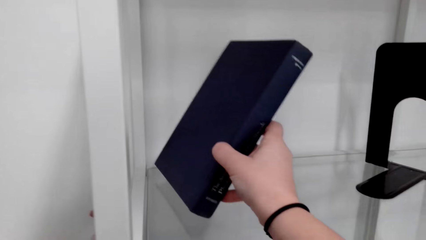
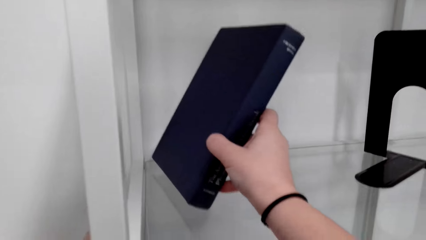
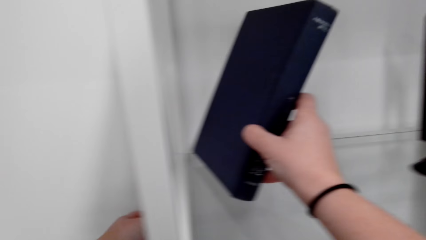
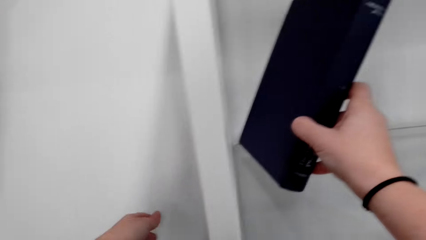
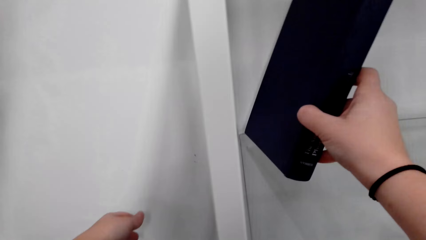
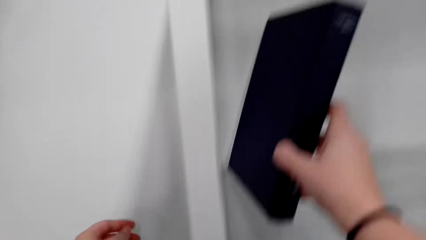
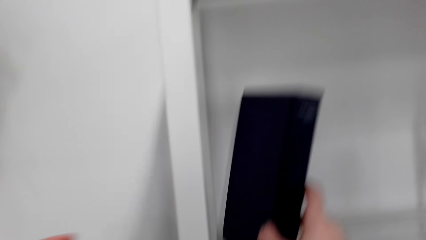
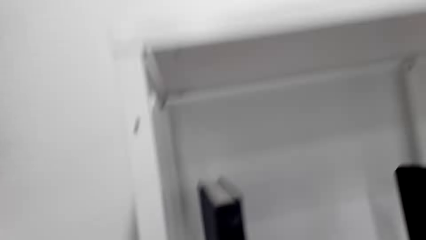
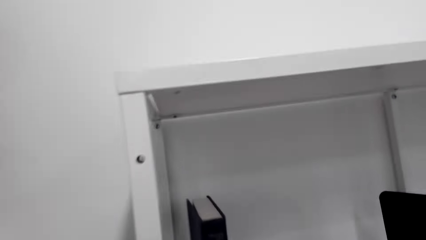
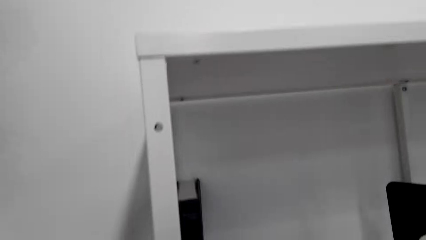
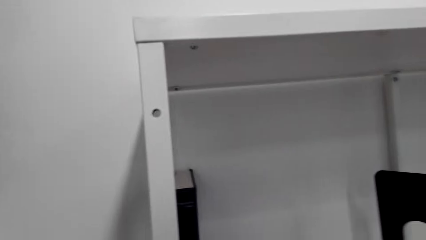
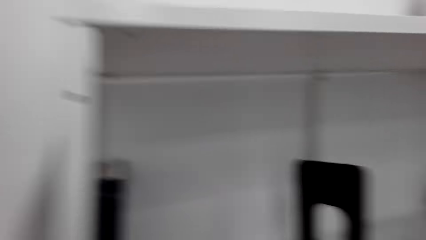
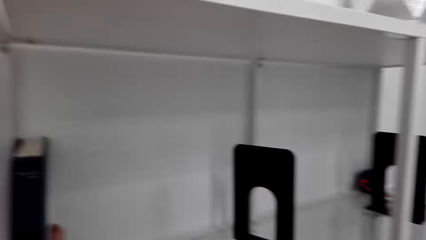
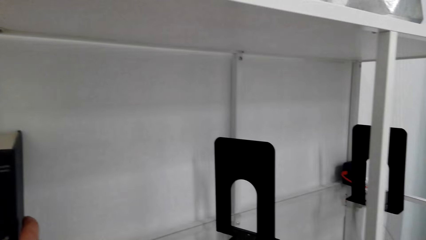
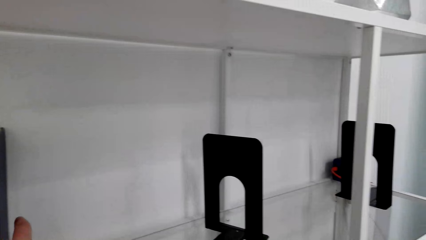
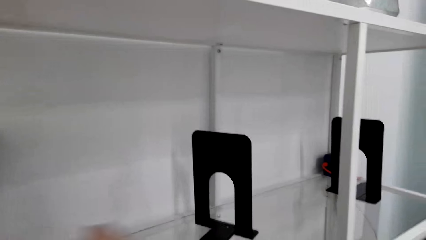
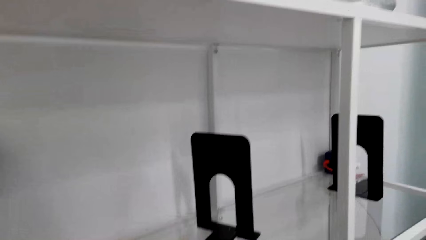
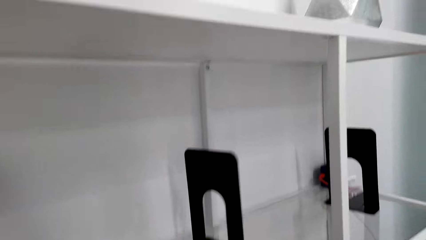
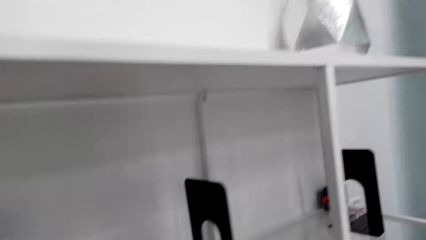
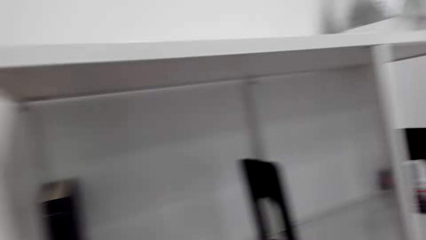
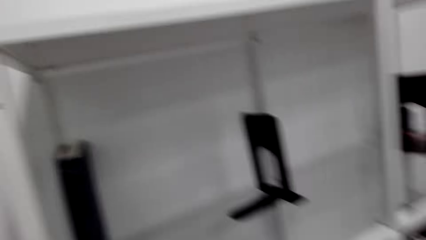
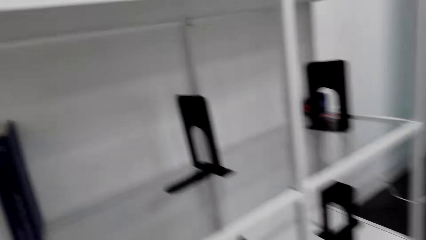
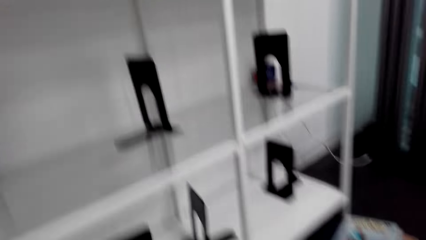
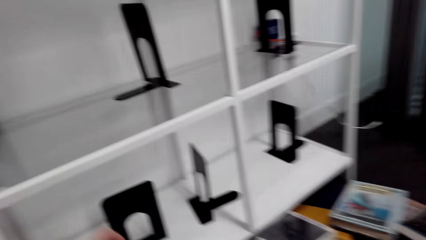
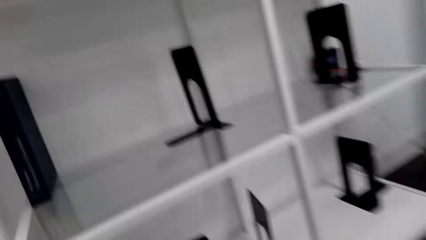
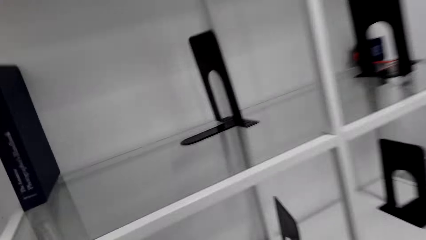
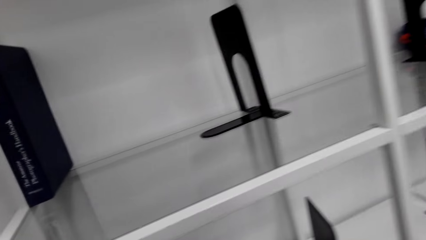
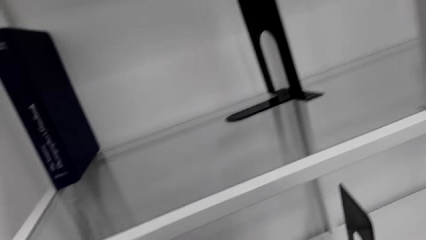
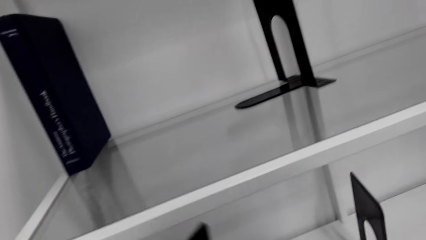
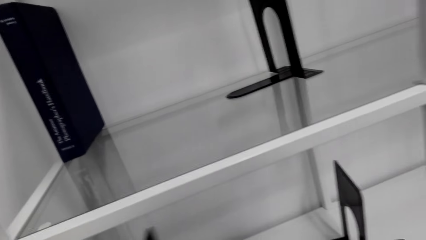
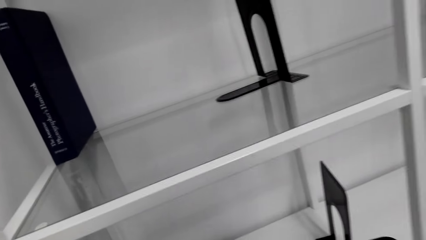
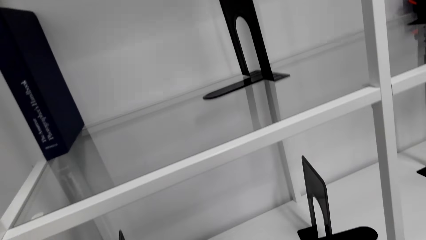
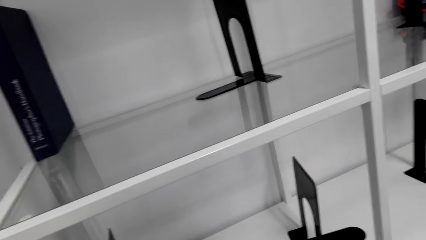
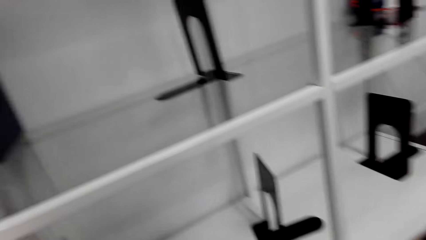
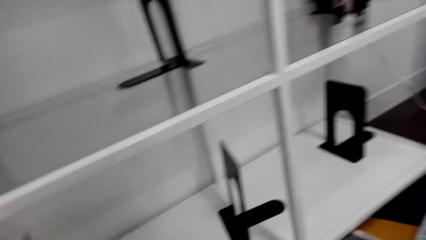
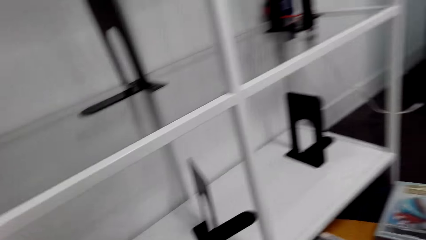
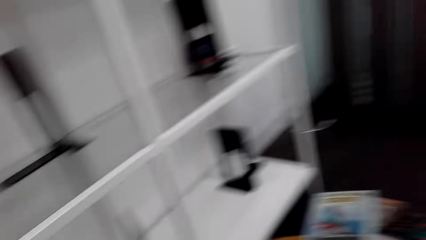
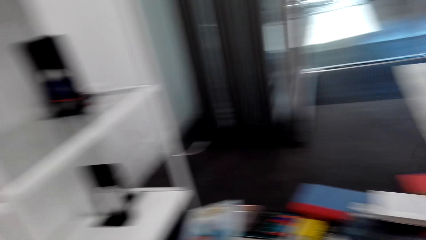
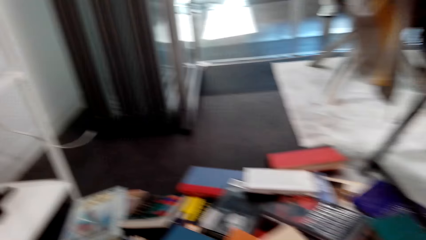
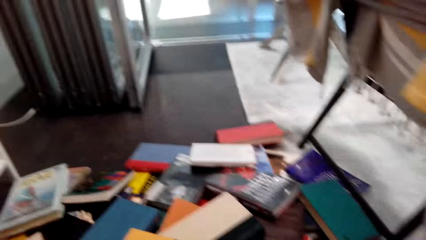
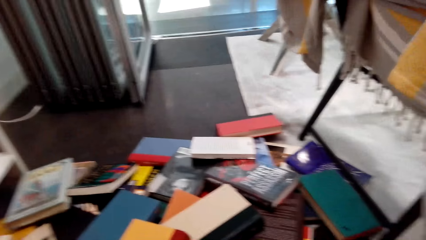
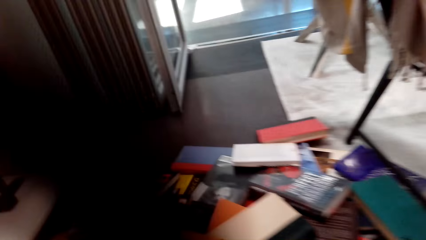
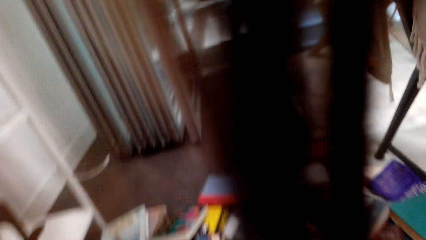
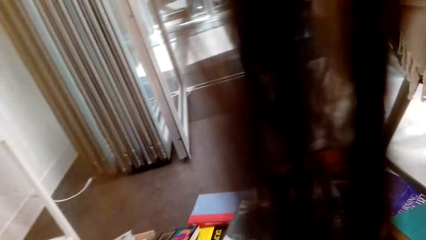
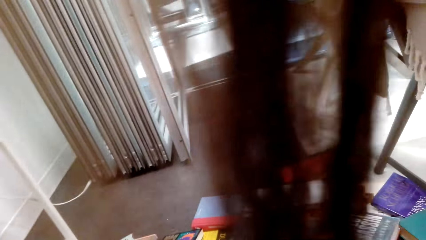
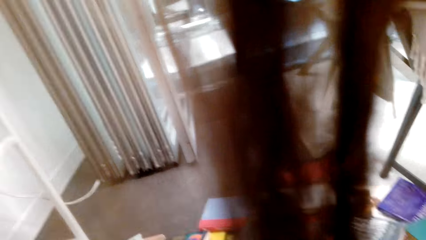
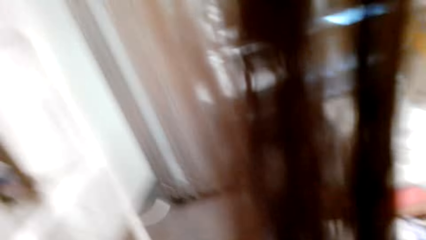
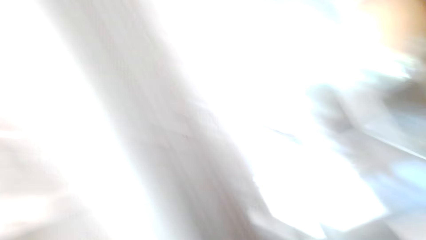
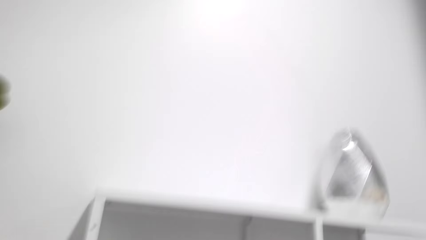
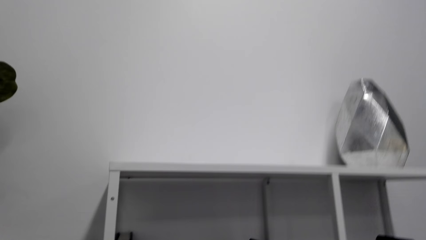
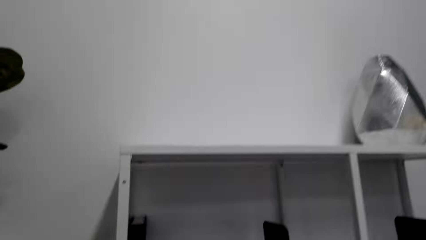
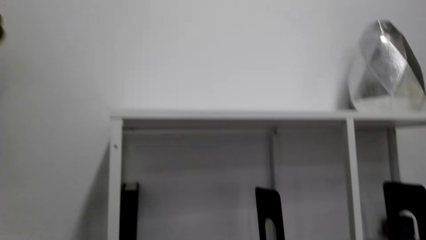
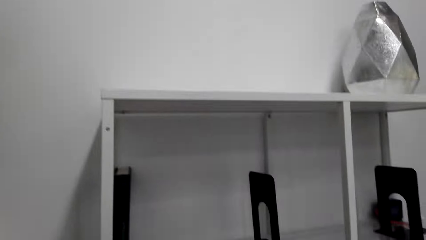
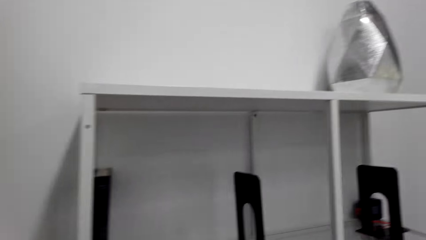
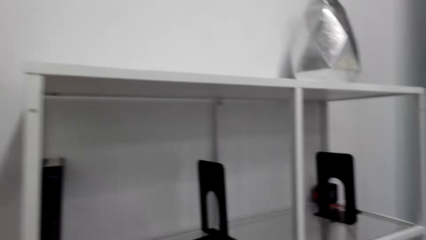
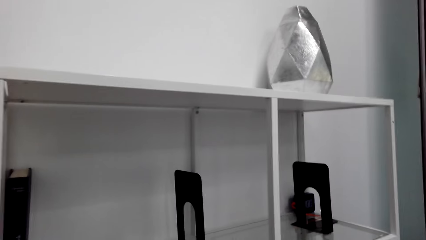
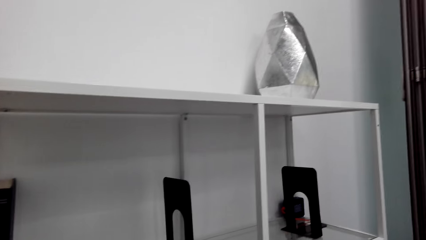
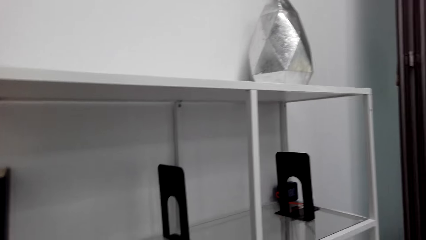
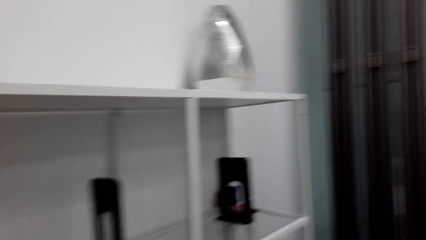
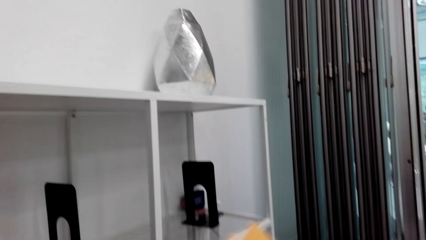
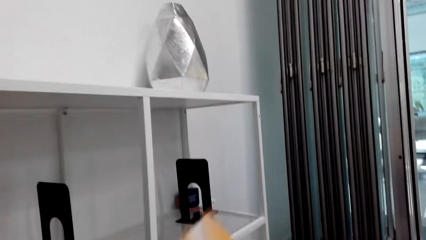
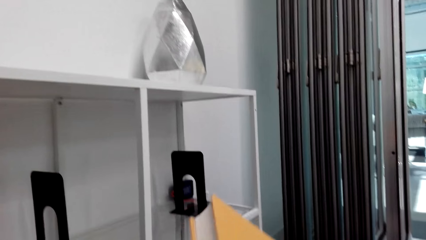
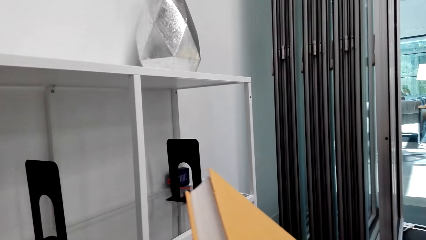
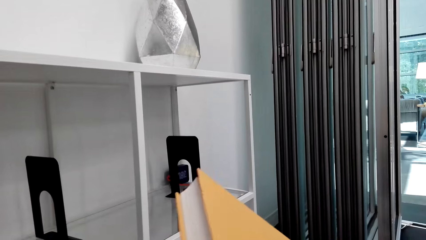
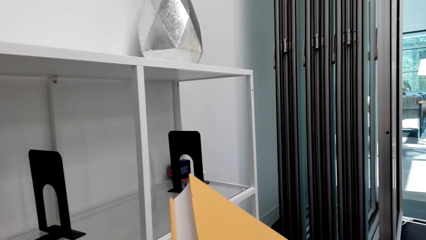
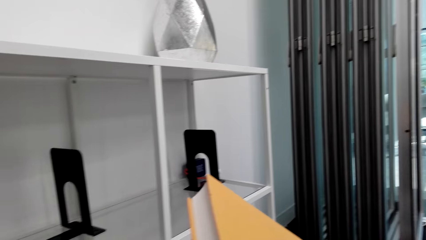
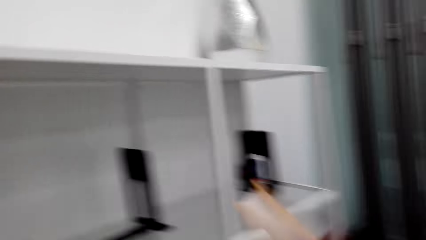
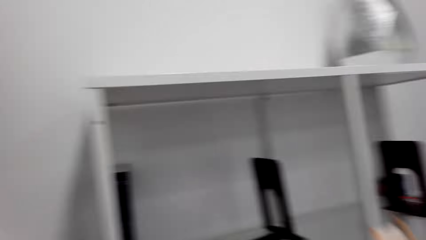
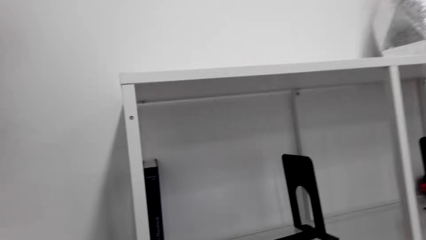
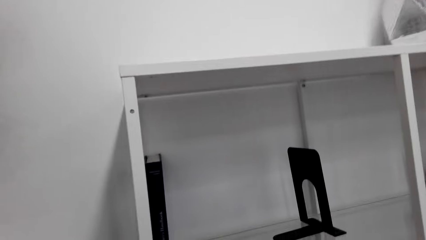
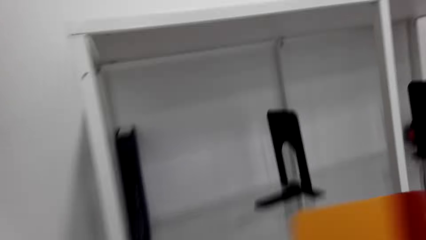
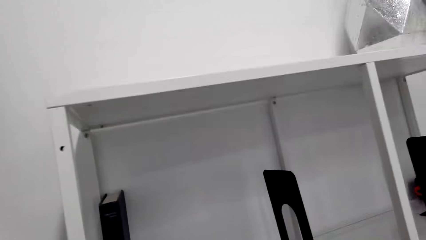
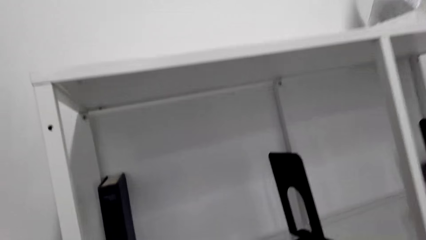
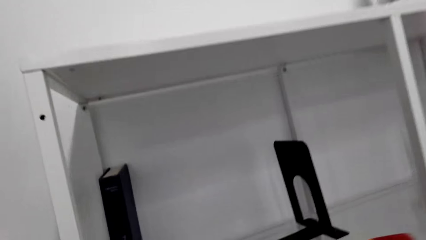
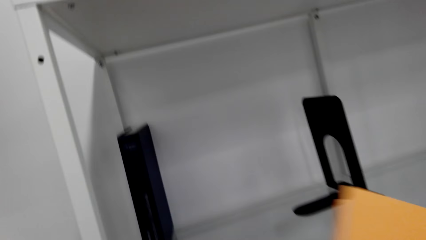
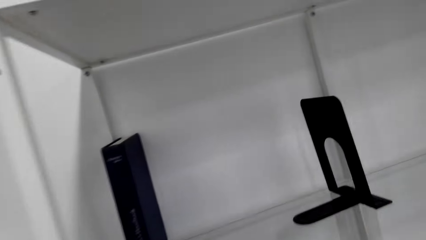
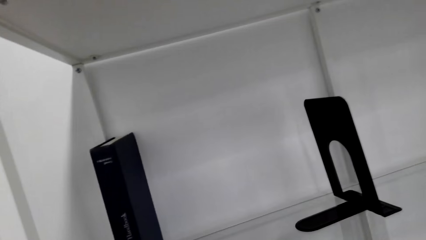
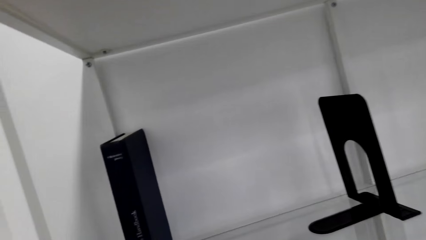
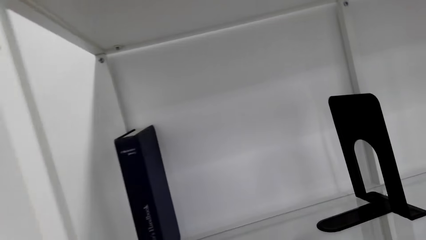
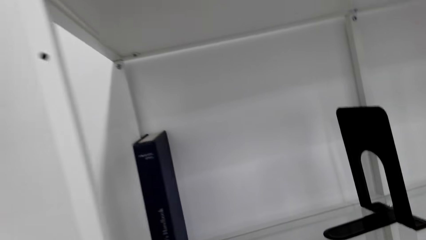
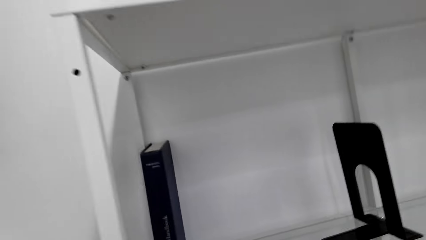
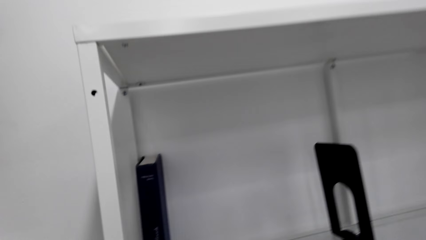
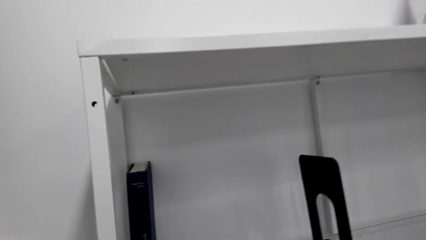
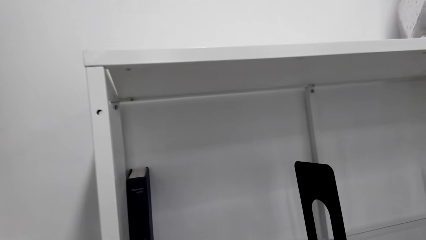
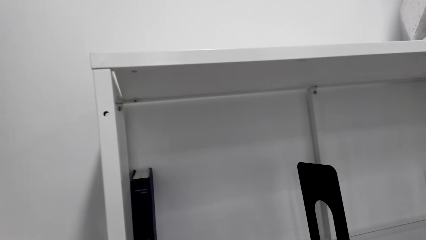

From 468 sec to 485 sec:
The camera wearer looks around a room. They remove items from a shelf. They look around the room. They walk in the room. They arrange books on the shelf. They look around the room.
